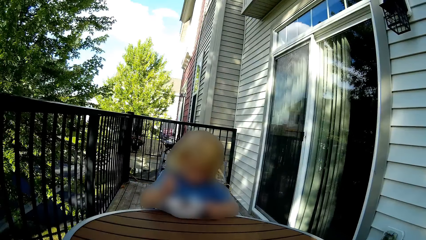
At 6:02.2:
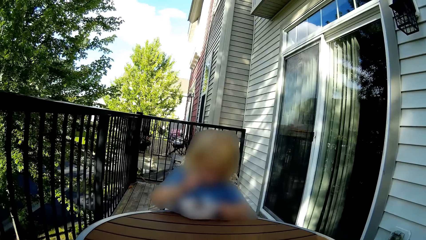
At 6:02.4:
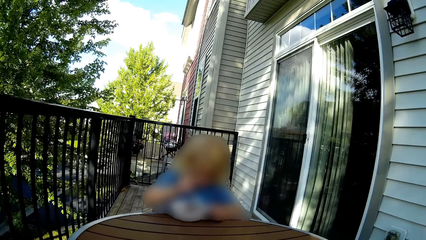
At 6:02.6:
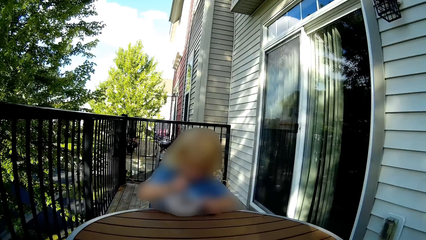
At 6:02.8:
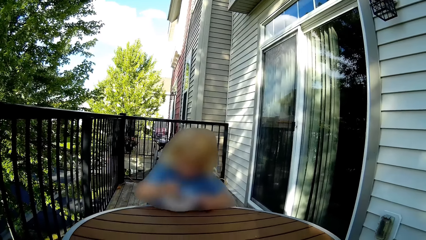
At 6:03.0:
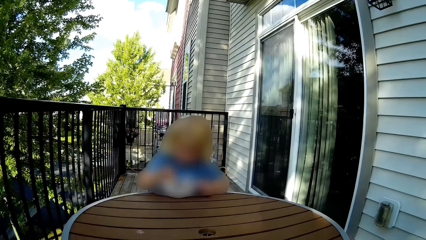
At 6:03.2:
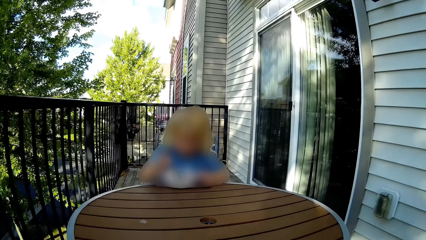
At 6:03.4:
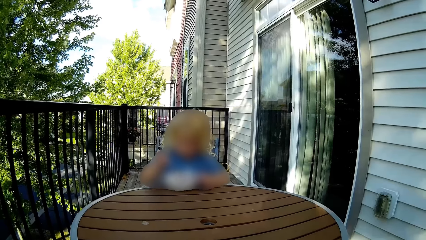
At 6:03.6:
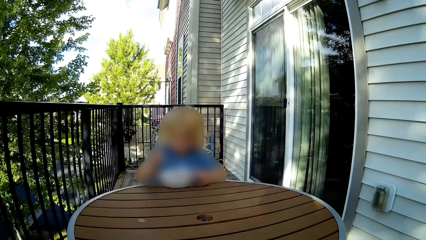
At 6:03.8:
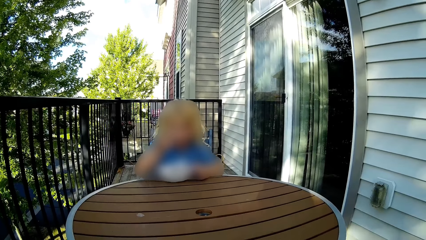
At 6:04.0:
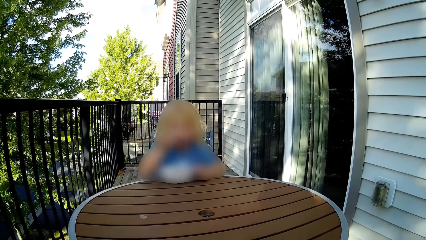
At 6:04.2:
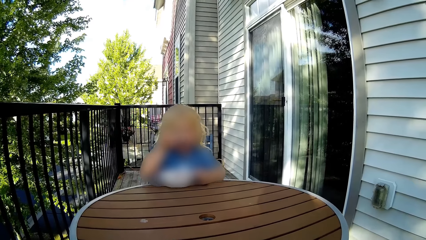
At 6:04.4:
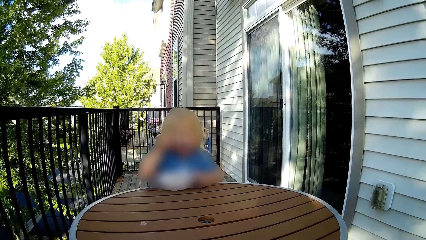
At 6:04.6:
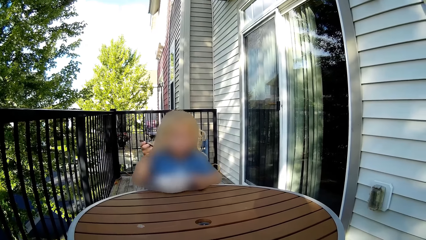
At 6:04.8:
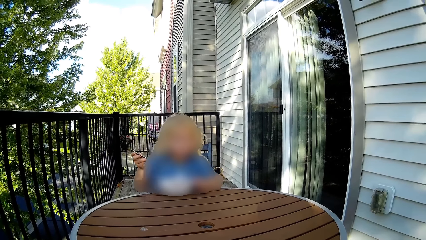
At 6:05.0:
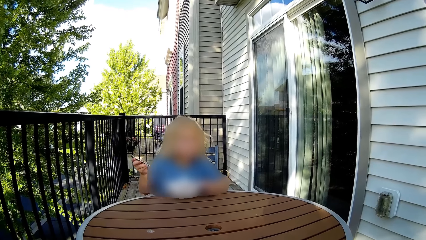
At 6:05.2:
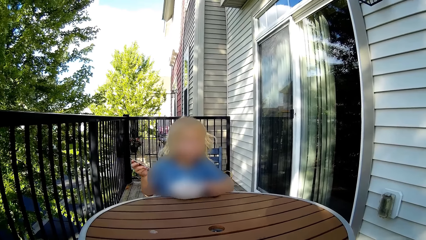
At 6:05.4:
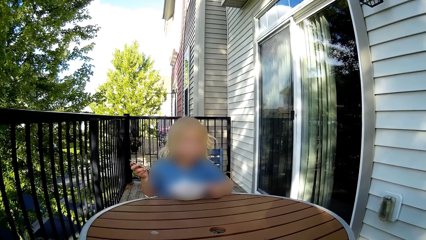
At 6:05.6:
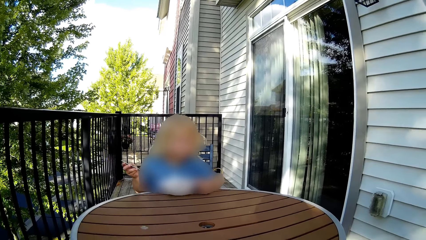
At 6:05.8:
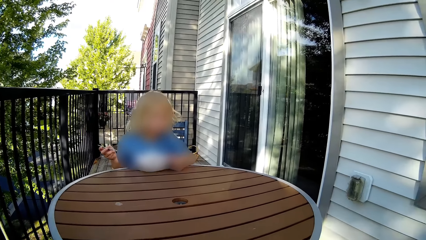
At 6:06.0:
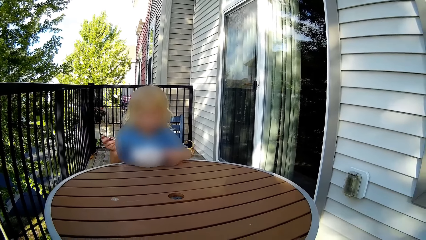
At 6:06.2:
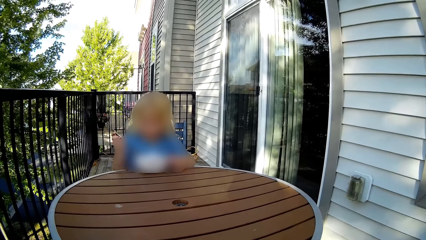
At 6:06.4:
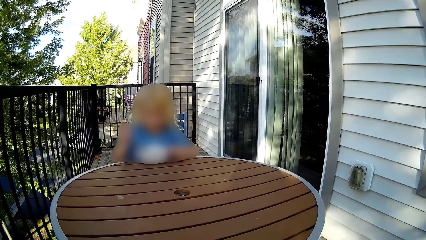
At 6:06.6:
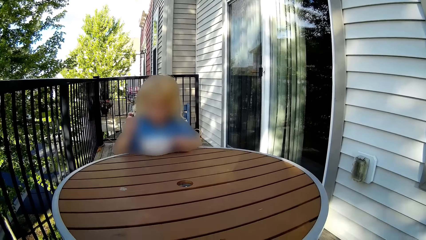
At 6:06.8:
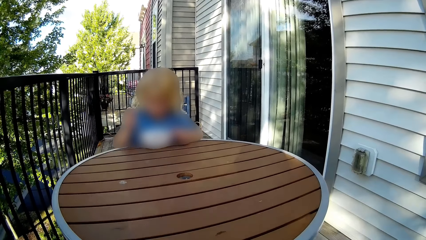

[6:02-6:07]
A girl eats with a spoon in her right hand from a plate on a table at the balcony.

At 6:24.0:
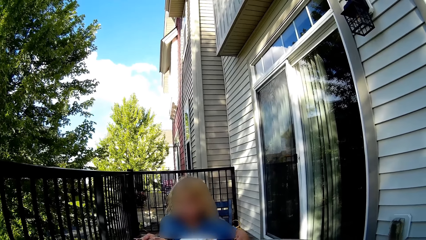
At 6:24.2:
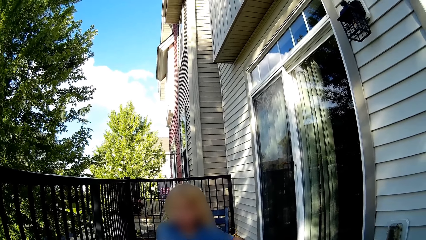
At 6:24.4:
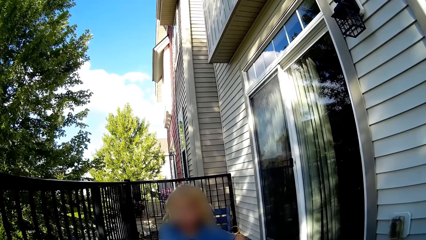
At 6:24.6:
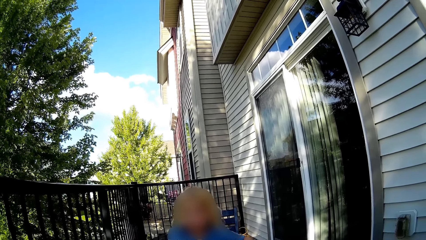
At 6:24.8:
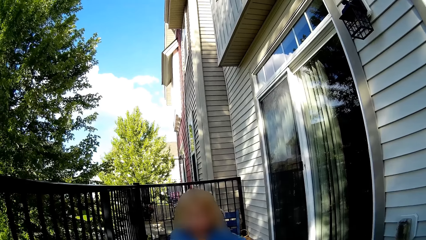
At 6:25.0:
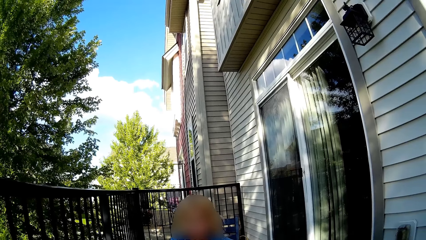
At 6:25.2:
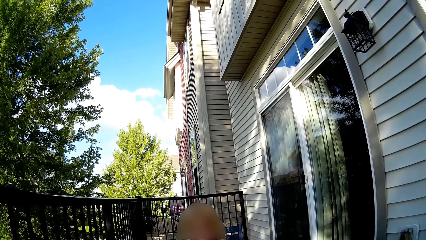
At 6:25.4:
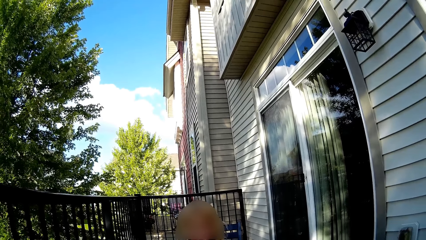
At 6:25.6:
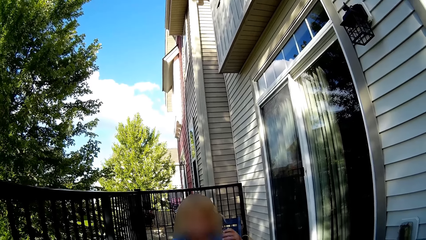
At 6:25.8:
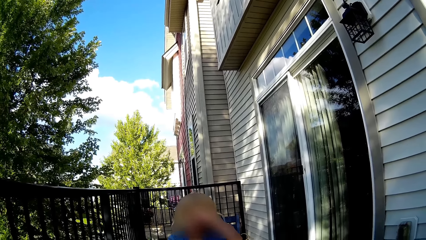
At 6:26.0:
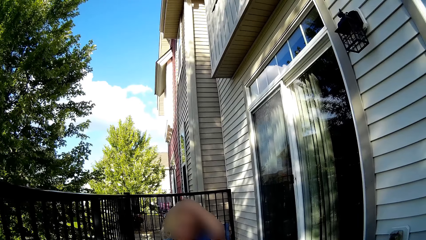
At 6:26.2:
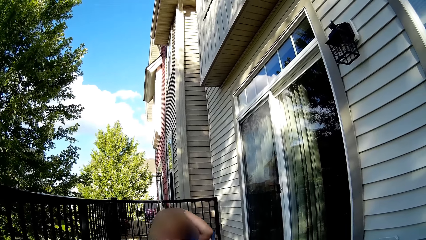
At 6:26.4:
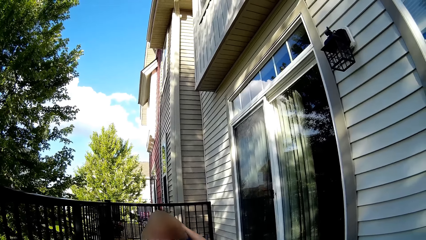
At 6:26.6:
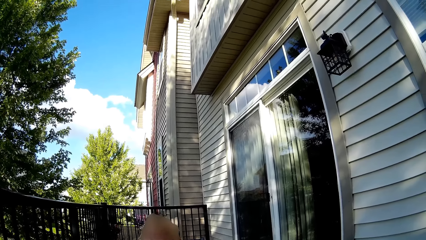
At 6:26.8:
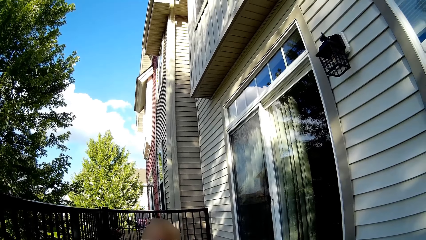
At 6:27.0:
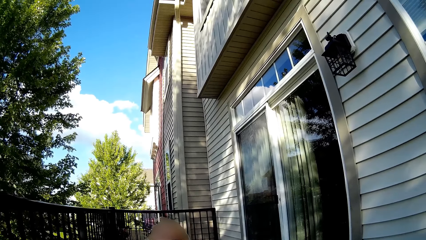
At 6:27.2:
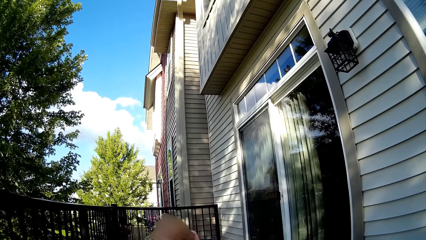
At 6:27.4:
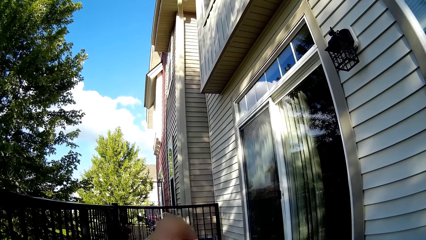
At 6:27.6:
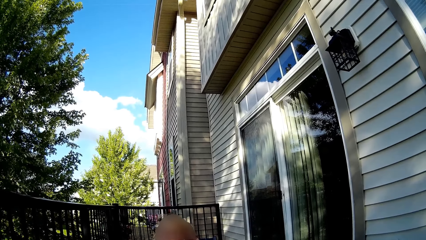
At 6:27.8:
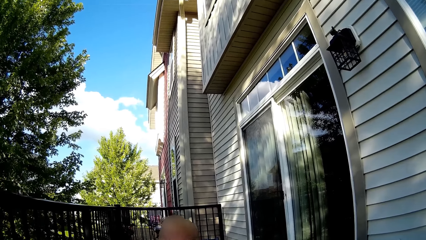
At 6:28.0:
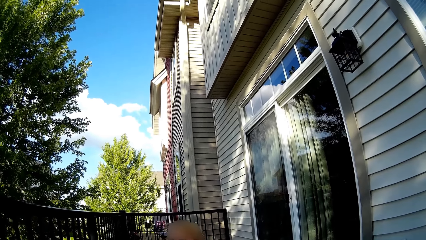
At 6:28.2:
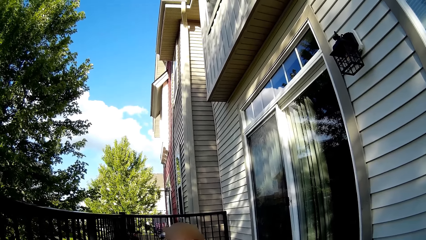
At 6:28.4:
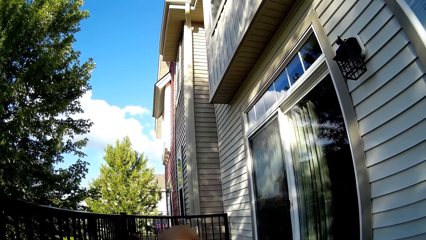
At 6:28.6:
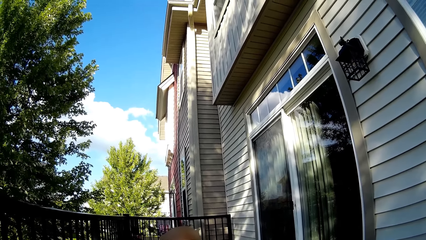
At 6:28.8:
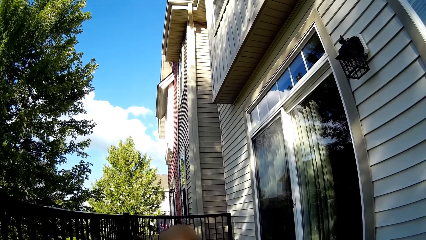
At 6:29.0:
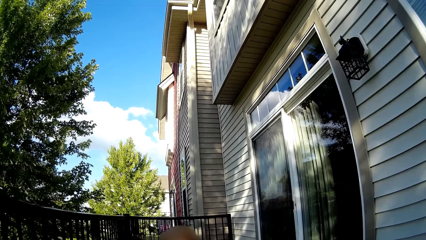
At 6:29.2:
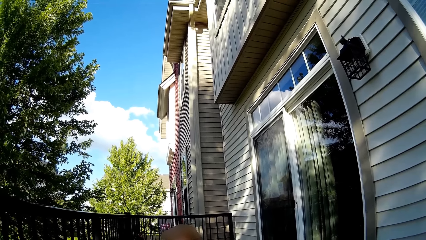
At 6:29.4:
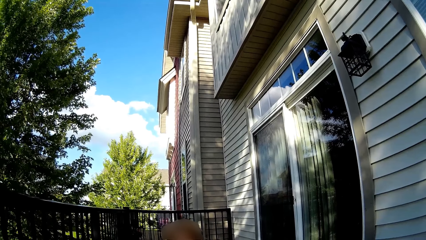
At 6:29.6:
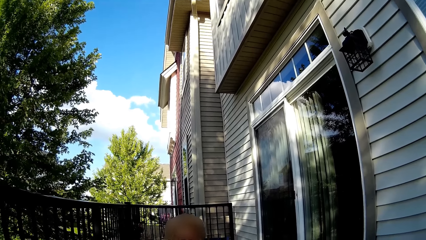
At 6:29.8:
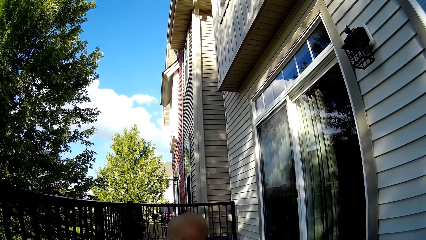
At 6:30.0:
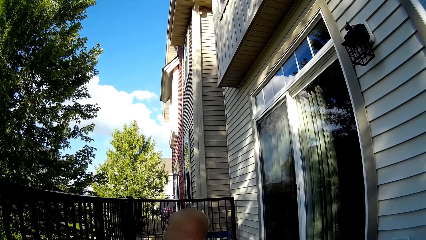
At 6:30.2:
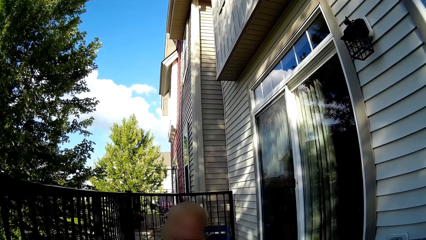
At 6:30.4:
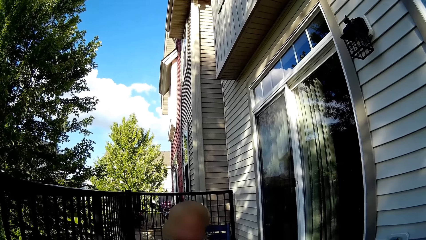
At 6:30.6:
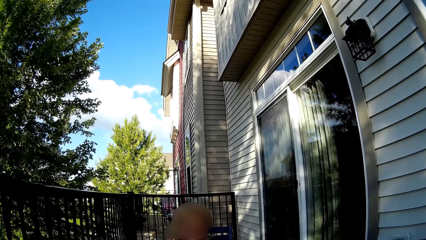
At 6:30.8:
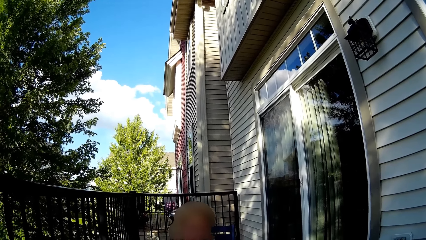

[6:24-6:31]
A girl touches her hair with her left hand.

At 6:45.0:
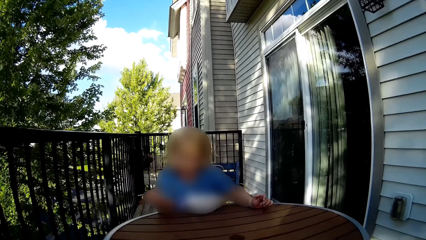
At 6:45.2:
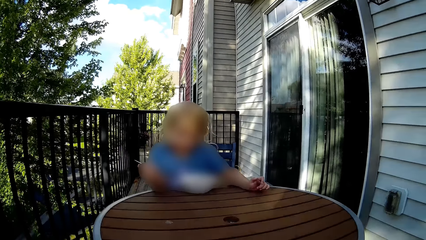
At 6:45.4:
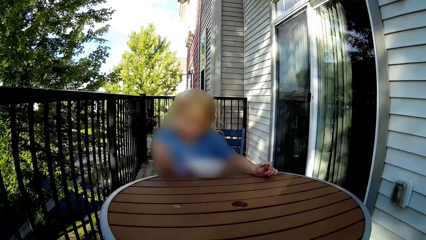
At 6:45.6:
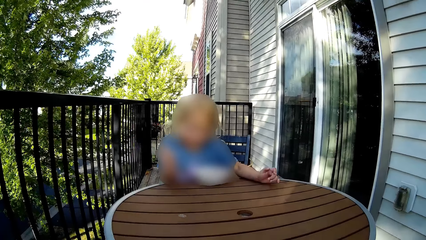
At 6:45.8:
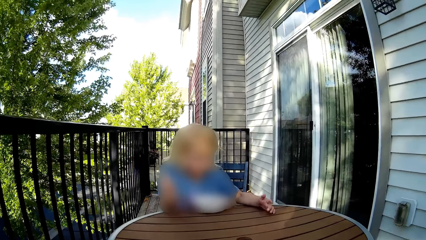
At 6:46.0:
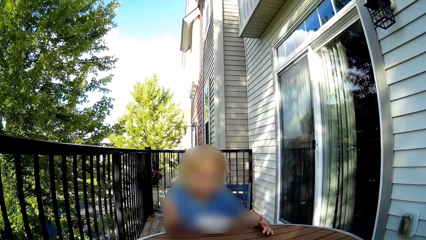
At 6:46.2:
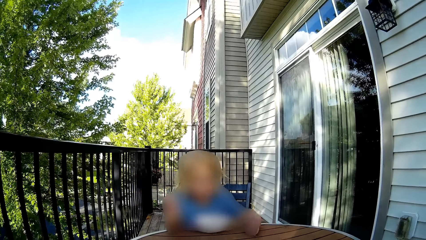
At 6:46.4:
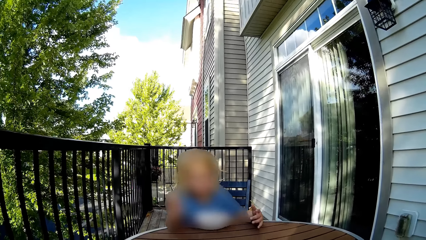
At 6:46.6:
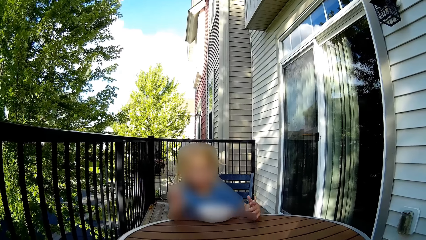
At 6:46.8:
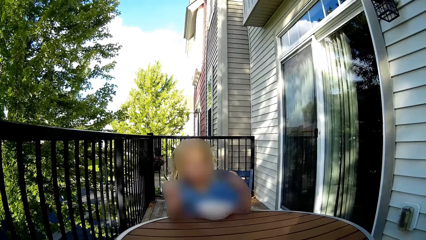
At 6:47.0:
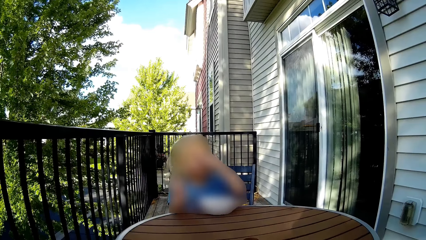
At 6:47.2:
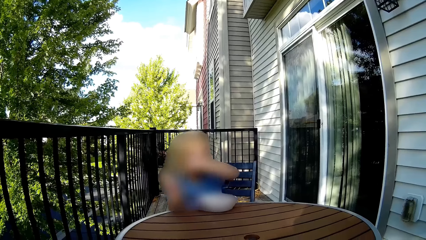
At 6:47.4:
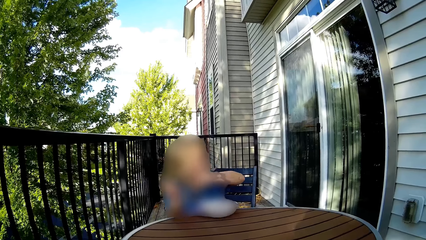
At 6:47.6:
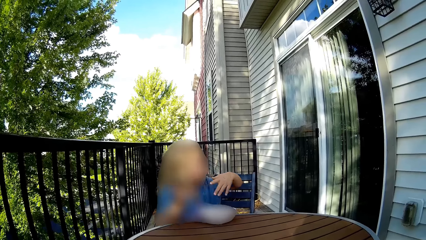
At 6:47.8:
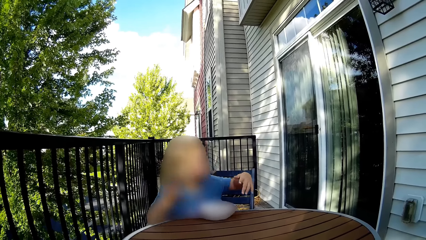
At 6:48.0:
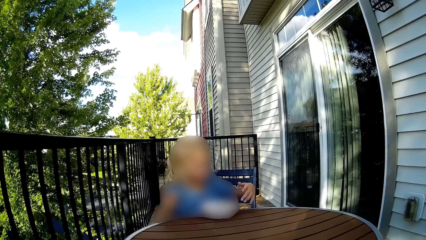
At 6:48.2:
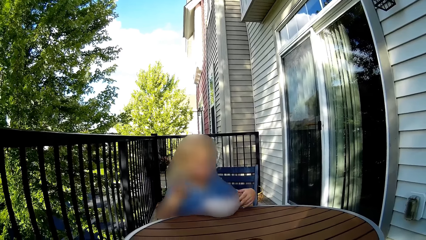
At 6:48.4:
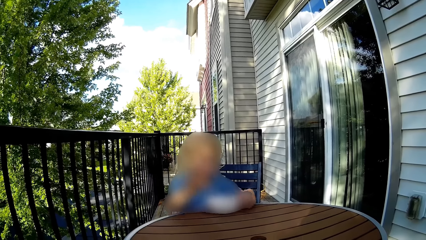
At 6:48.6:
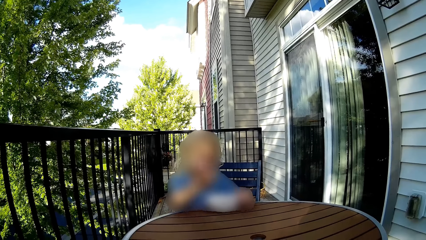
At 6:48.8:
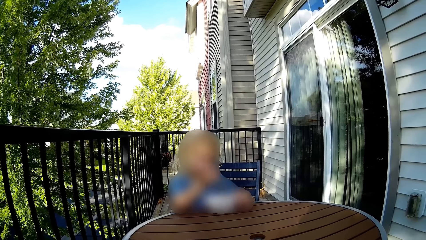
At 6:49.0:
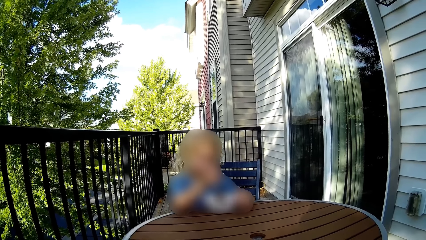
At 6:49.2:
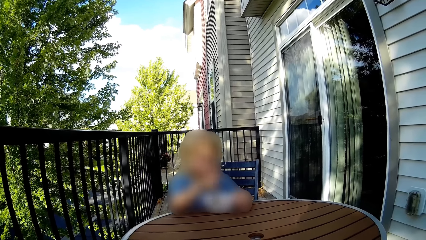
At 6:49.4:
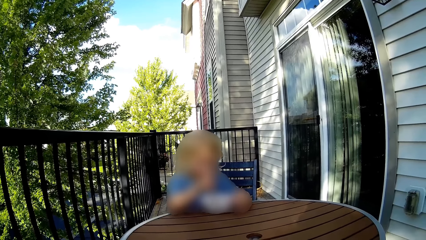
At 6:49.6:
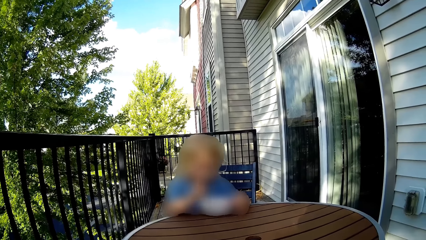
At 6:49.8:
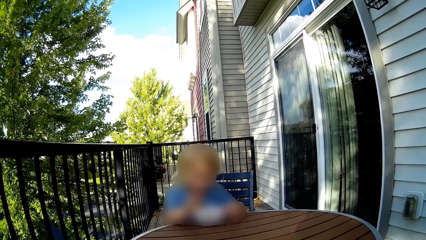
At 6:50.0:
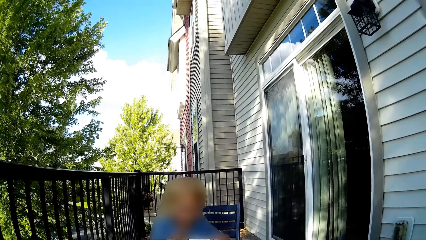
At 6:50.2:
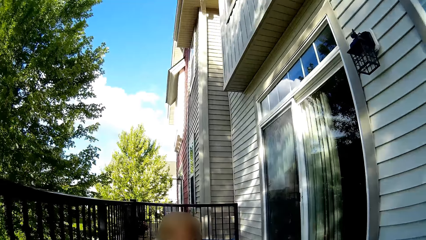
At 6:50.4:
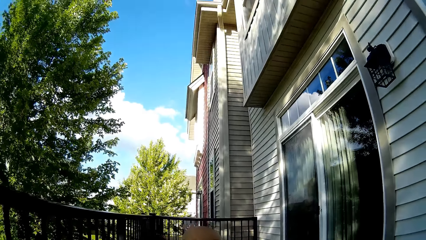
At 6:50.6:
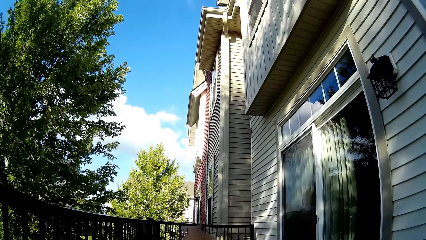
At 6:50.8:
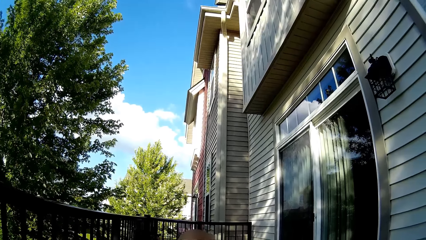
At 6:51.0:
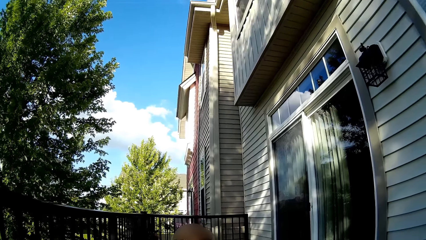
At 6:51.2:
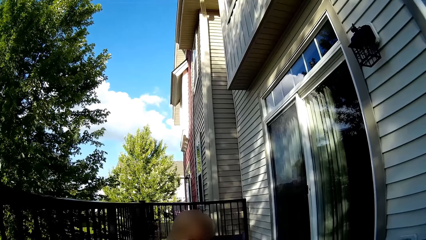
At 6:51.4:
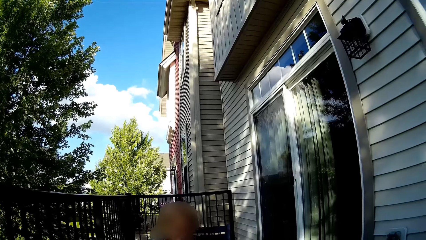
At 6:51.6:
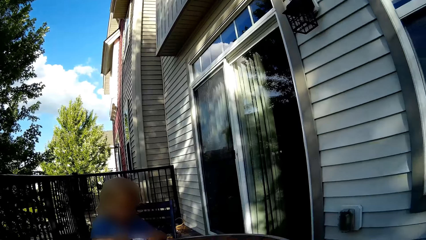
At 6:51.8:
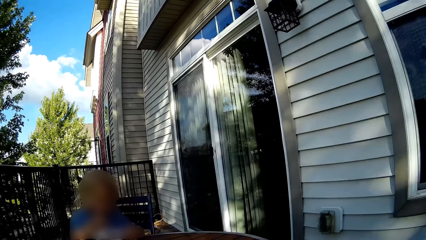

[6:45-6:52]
A girl runs her left hand through her hair.
